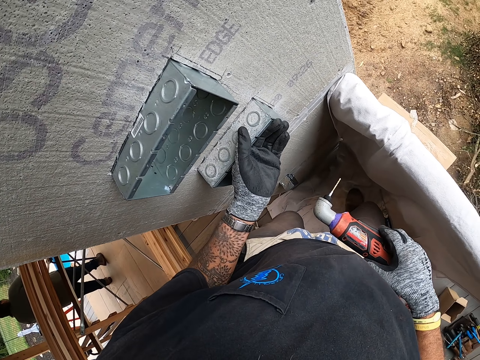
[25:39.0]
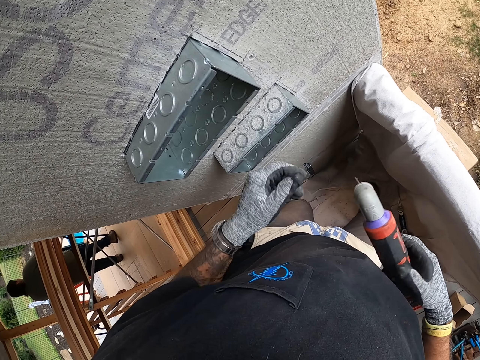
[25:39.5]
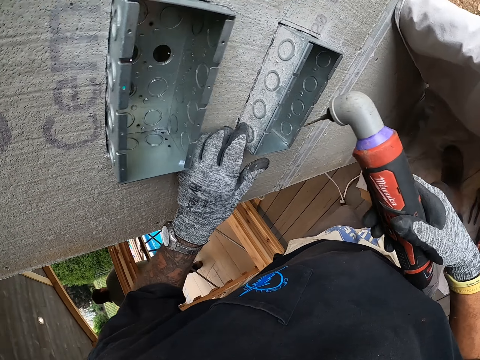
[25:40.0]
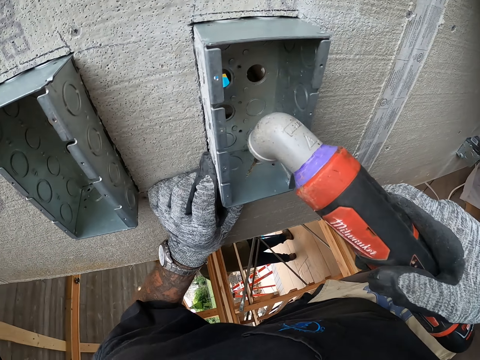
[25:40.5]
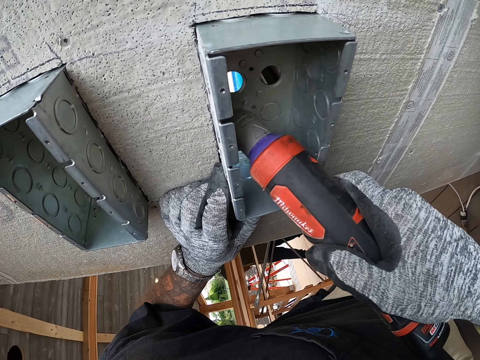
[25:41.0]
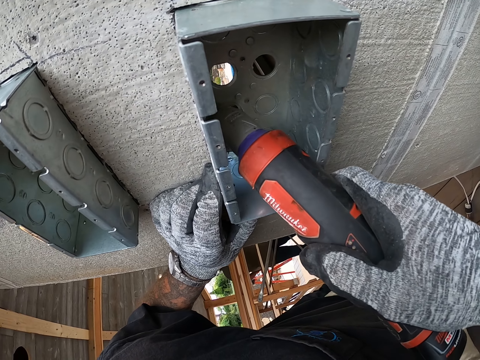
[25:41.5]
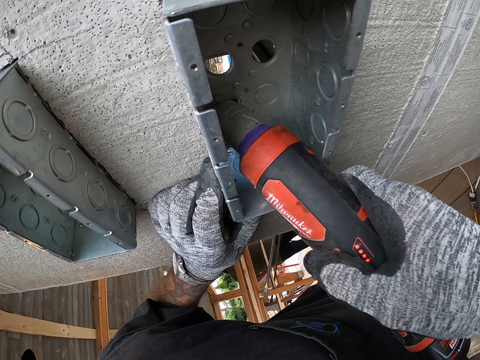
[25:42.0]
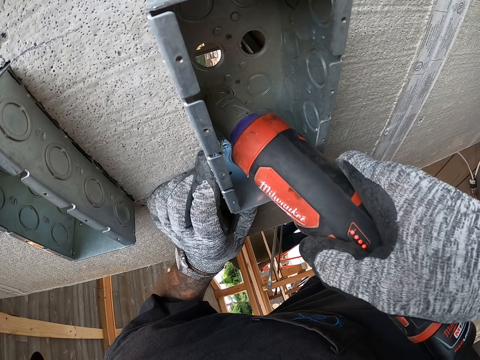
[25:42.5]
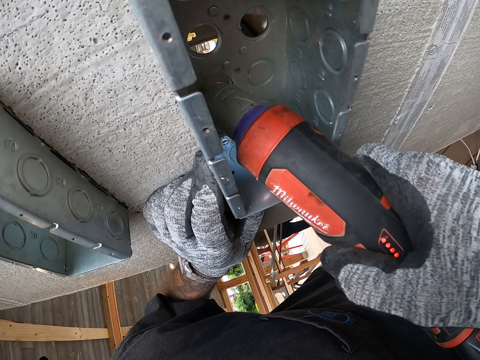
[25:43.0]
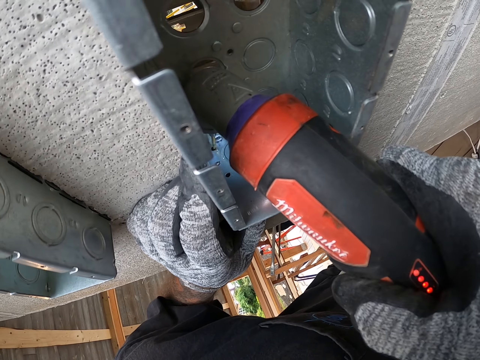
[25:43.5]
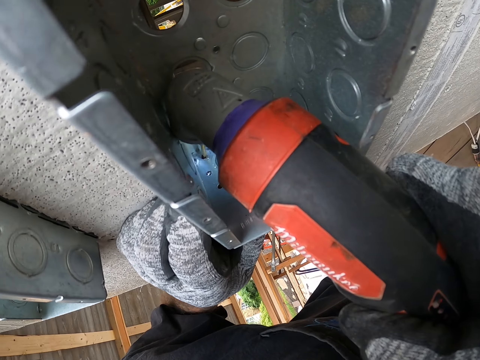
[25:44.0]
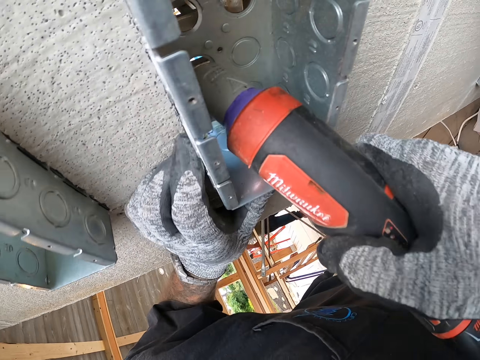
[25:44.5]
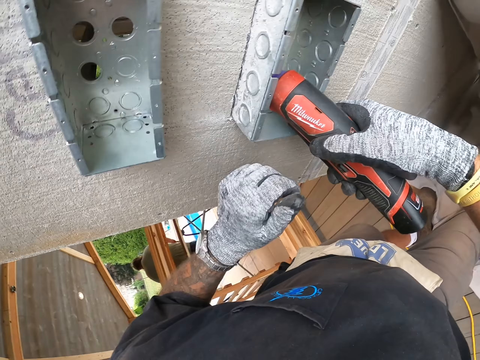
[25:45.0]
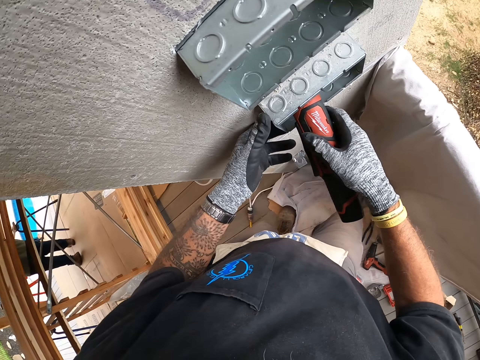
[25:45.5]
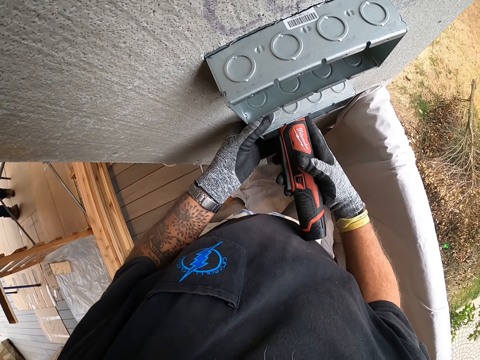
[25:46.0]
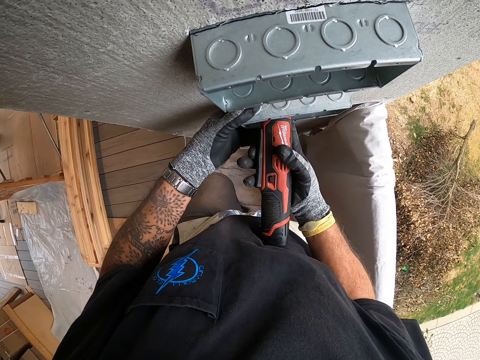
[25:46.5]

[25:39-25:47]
The camera wearer handles a metal. They drill the metal with a drill gun.

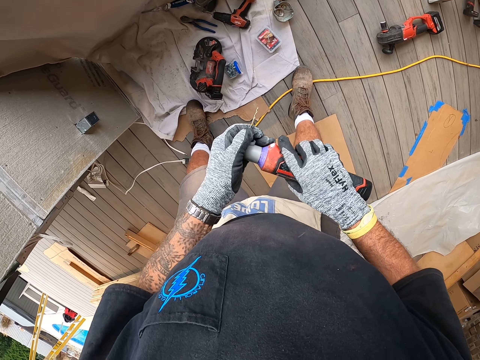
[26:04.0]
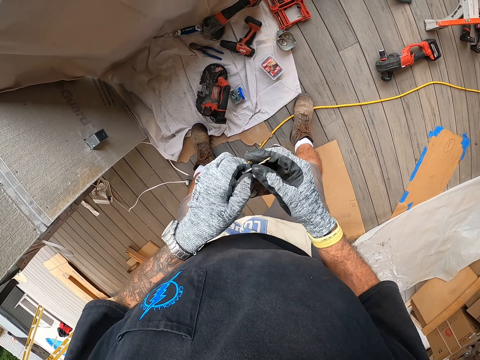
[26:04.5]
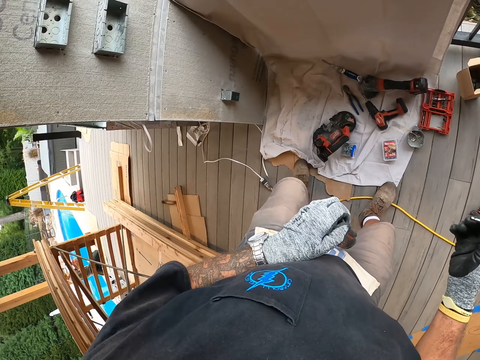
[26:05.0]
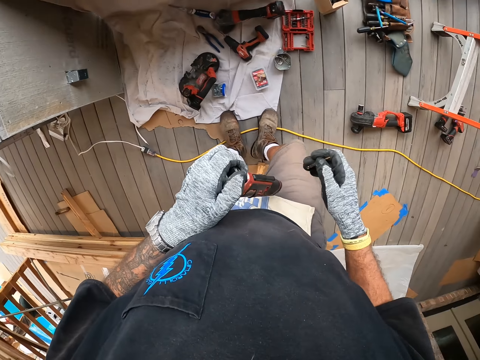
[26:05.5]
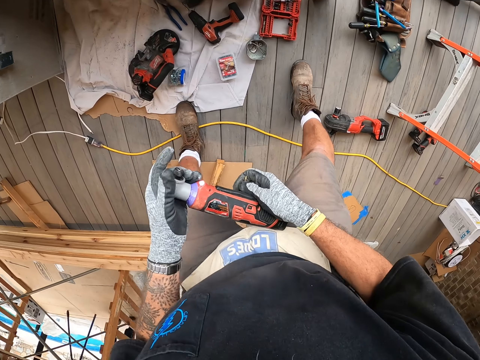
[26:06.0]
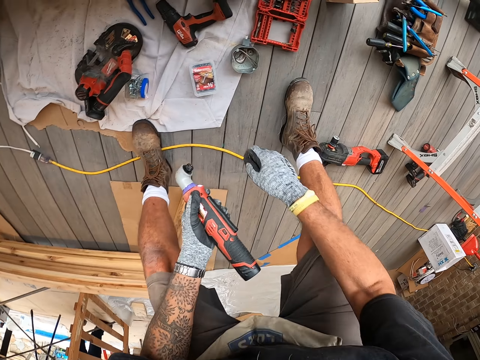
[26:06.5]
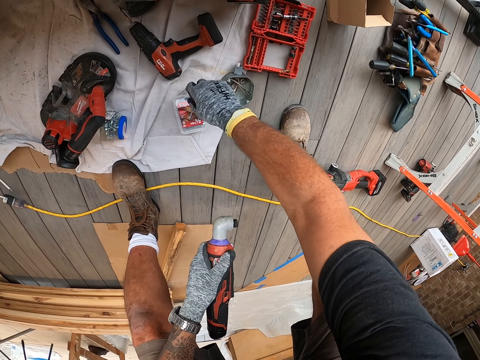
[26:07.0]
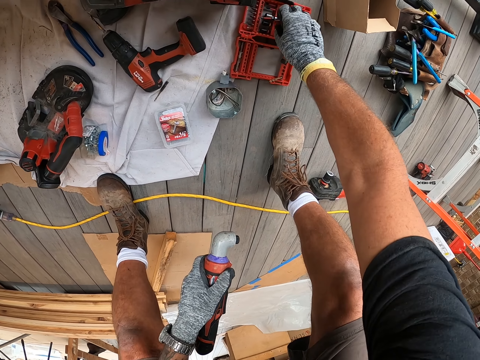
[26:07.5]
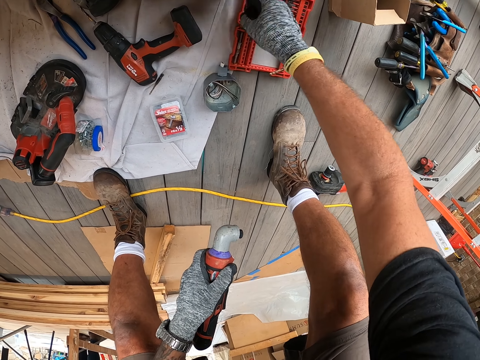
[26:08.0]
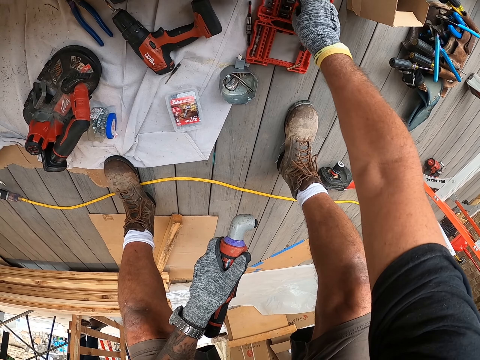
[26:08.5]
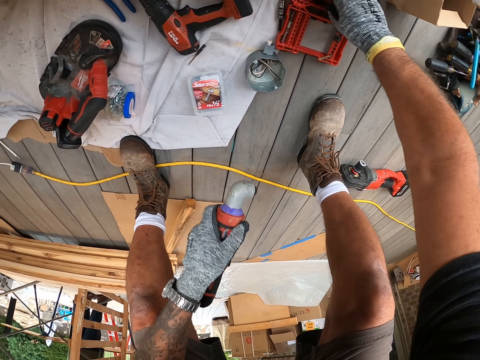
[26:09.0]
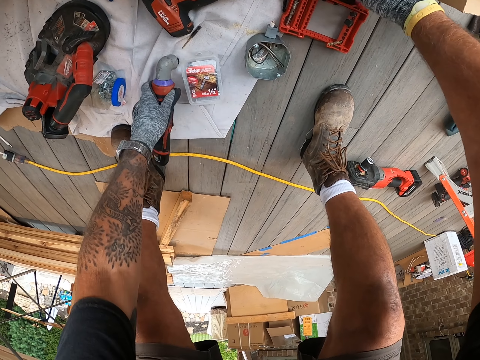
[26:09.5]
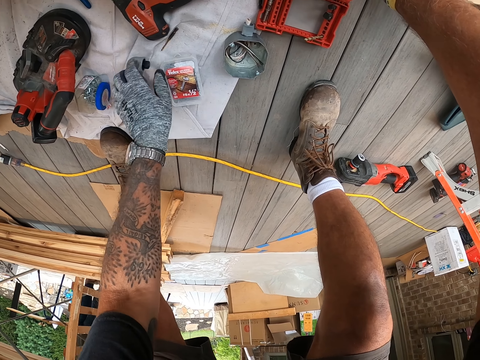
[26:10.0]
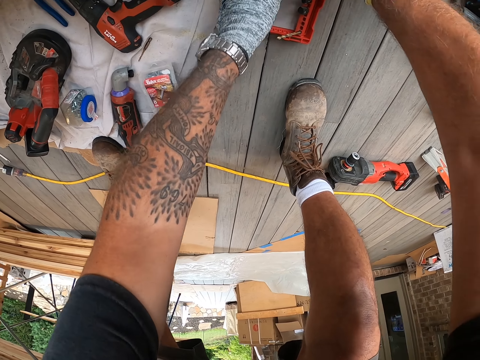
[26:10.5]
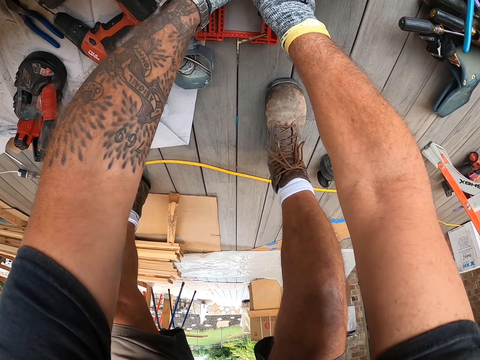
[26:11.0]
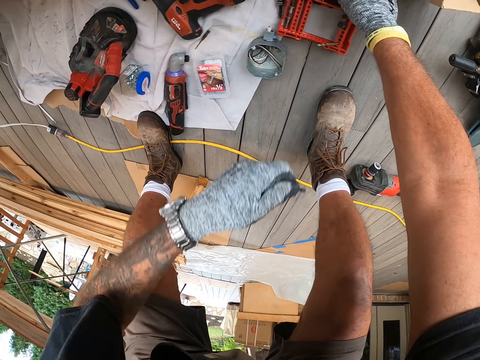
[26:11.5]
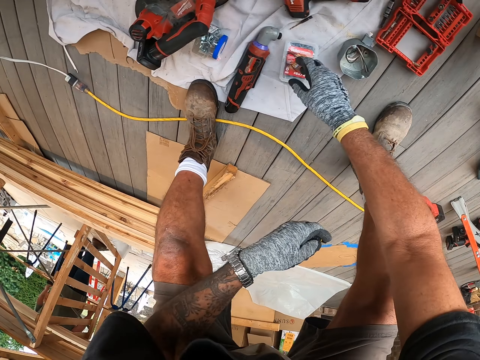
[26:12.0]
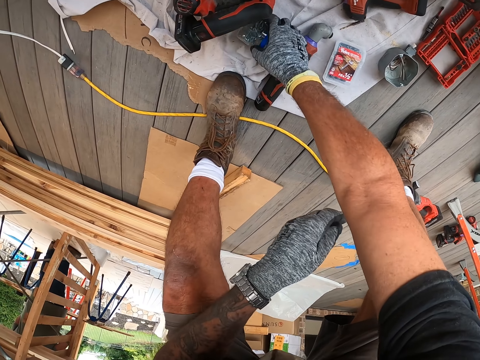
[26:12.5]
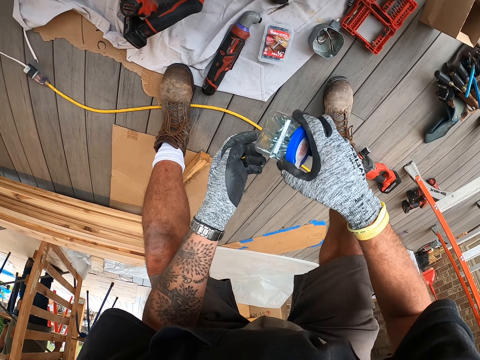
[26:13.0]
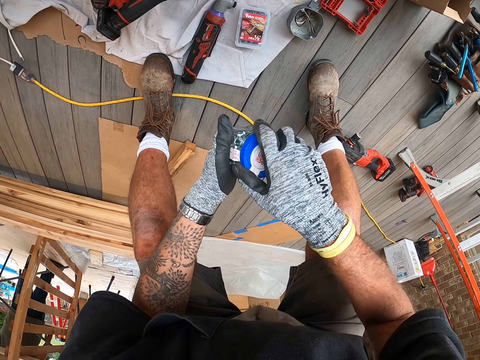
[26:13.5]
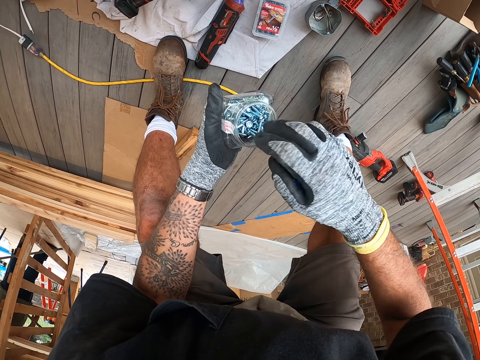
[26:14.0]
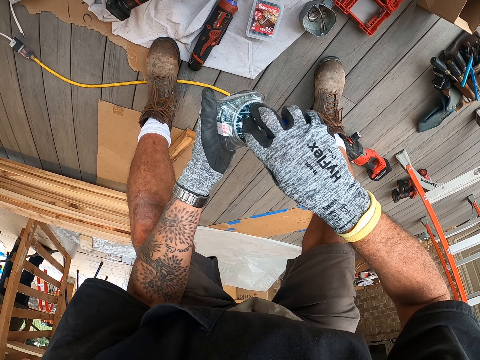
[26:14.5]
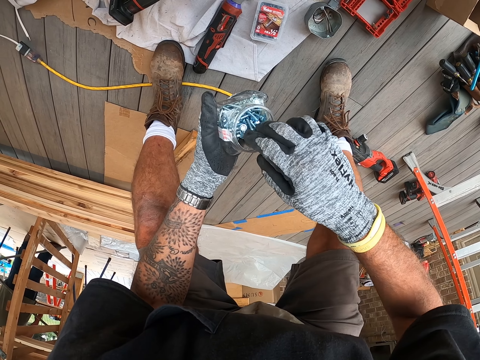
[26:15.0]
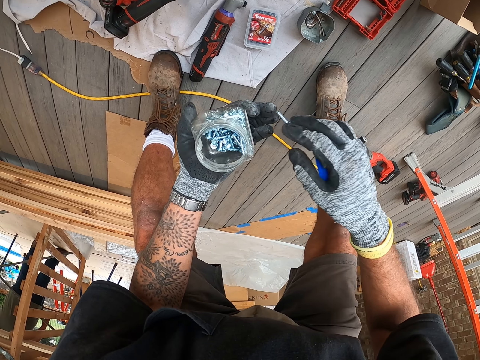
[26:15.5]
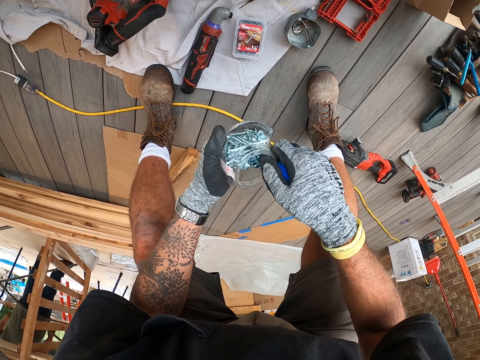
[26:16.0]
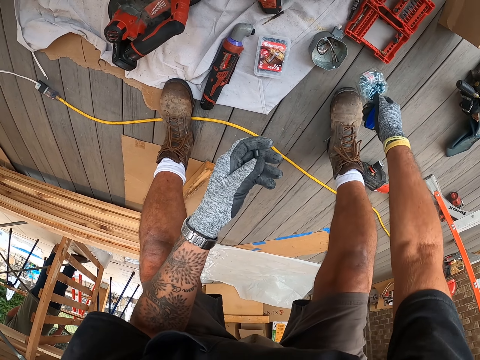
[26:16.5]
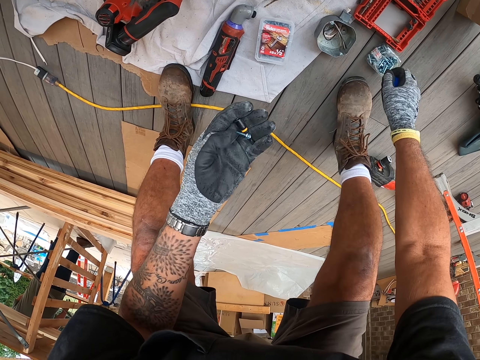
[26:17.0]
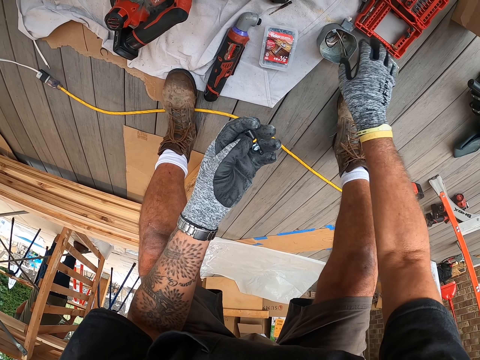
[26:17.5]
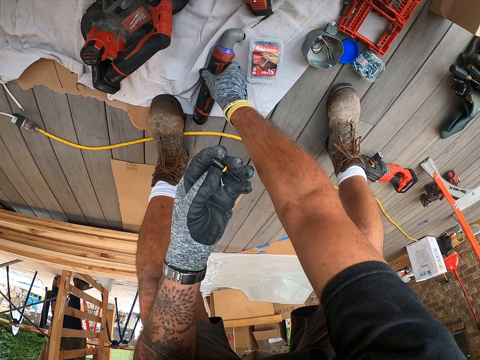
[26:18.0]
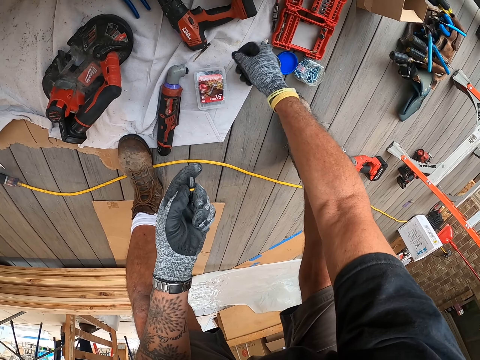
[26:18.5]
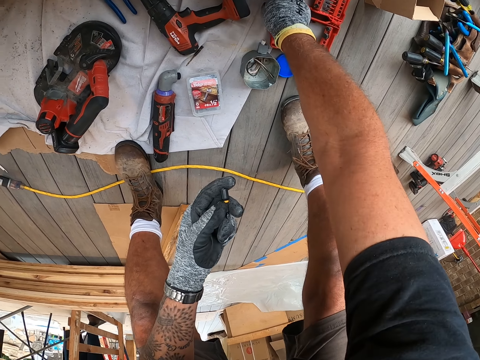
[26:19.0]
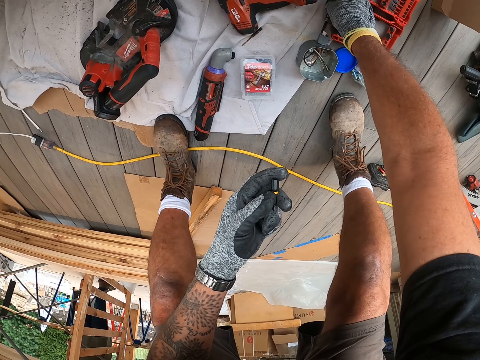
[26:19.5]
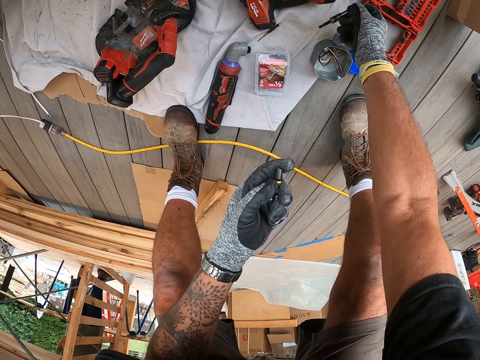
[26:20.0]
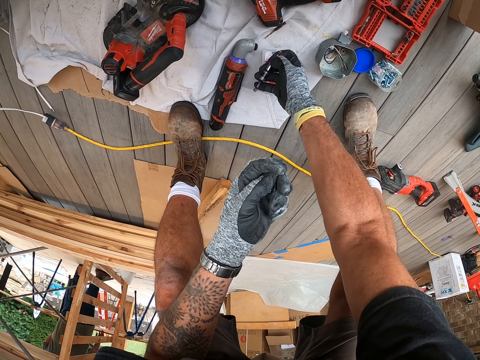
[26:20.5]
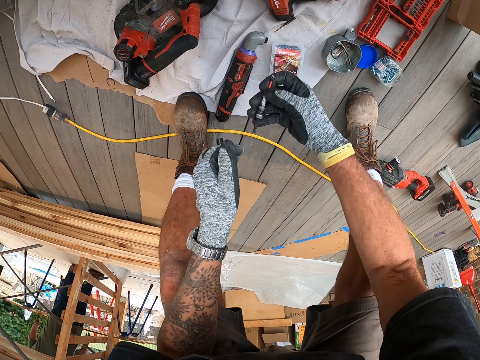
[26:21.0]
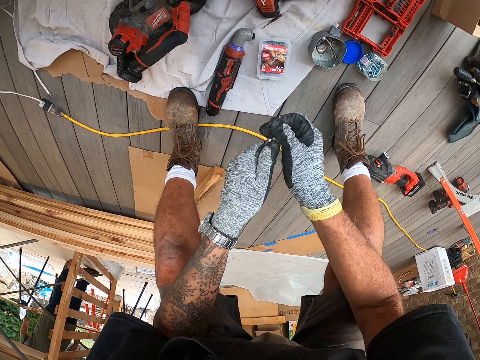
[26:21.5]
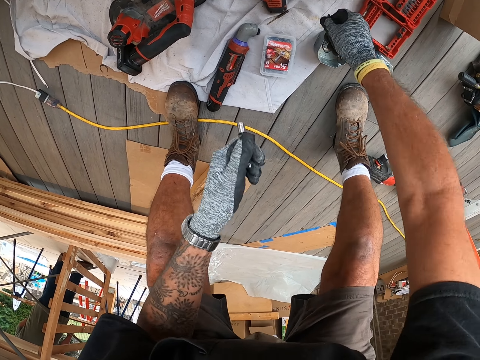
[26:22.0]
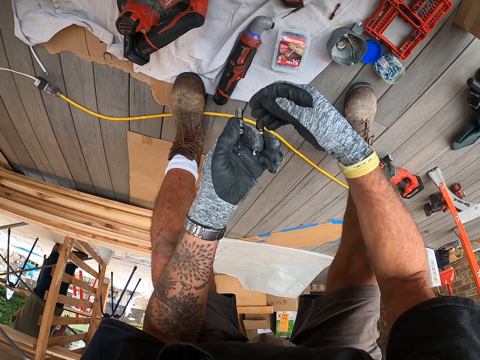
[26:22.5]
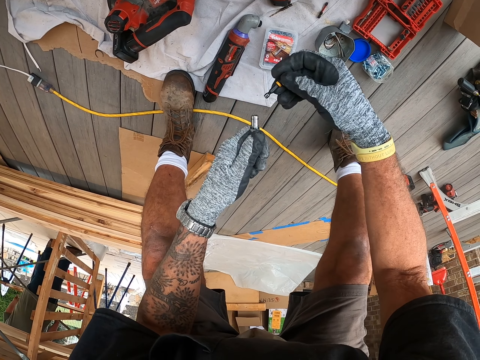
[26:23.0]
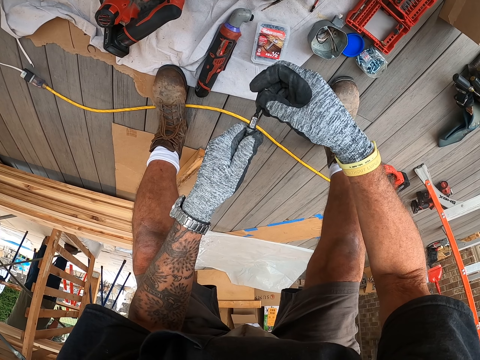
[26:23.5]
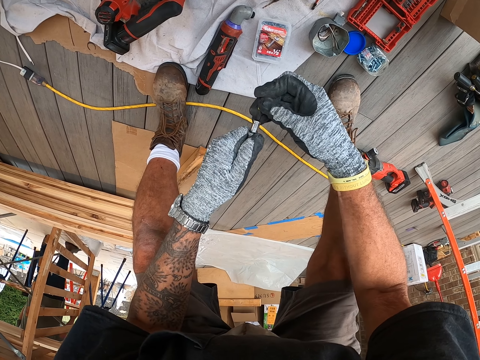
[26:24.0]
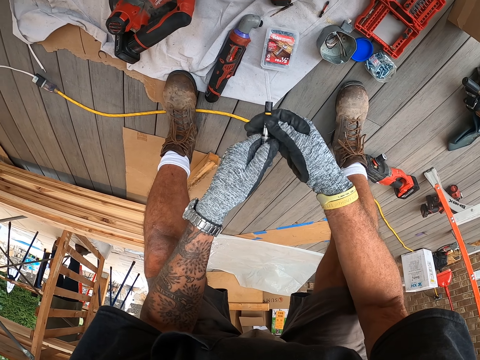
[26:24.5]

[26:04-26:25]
The camera wearer disconnects the drill bit from the drill. They place the drill bit on the floor, pick the drill bit, place the drill bit on the floor, pick the drill bit, and place the angle drill on the floor. They pick the screw tin, open the seal cover, pick the screw, and place the screw tin on the floor. They drop a lid on the floor. They hold the angle drill, pick the drill bit, disconnect the drill bit, and place the drill bit on the floor. They connect the drill bit.
